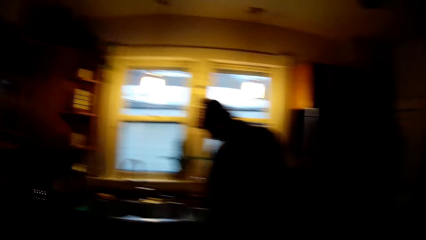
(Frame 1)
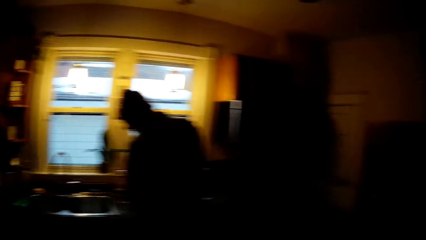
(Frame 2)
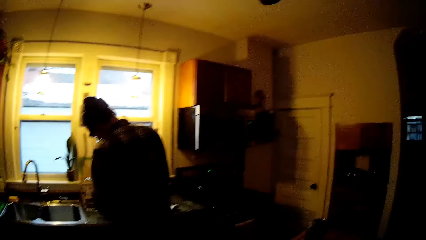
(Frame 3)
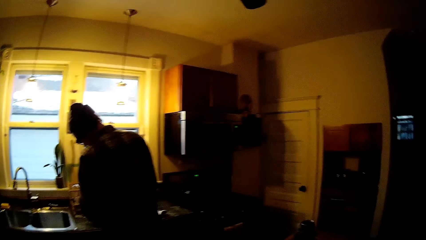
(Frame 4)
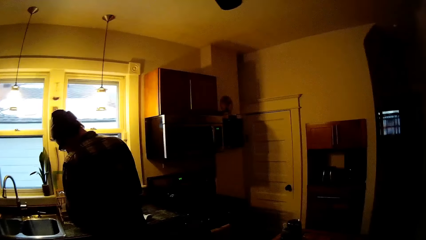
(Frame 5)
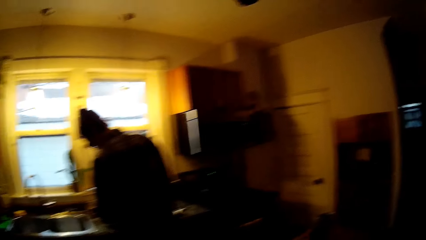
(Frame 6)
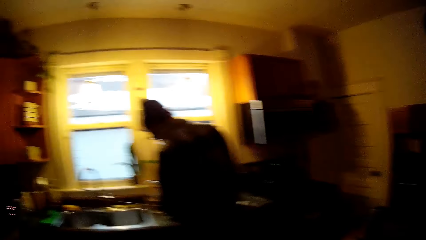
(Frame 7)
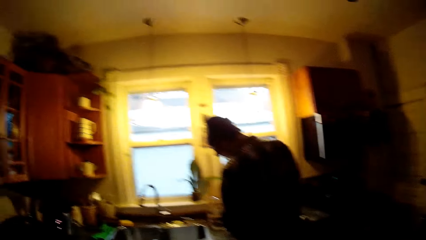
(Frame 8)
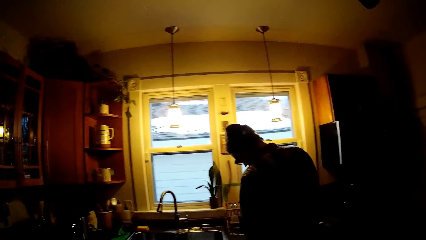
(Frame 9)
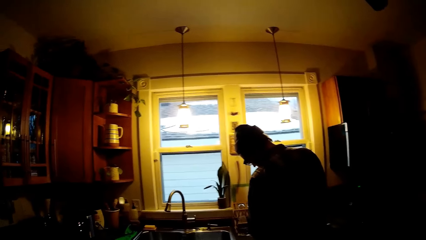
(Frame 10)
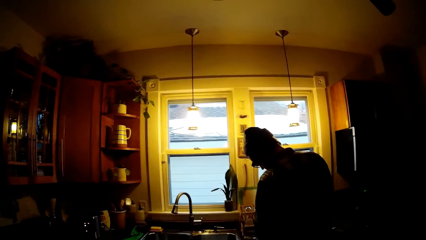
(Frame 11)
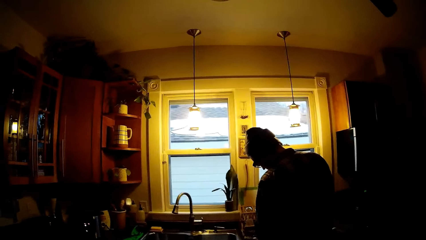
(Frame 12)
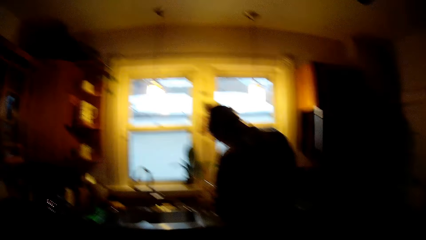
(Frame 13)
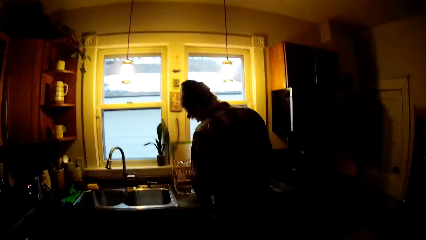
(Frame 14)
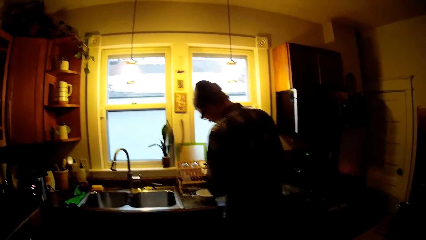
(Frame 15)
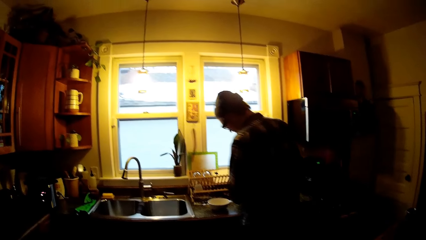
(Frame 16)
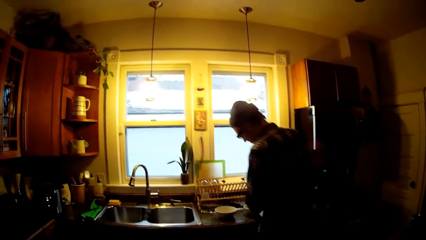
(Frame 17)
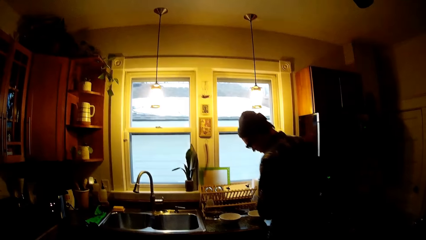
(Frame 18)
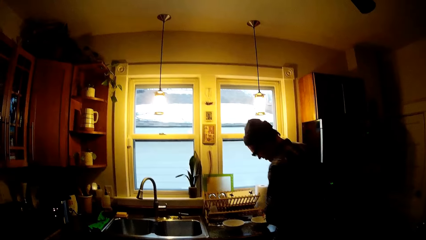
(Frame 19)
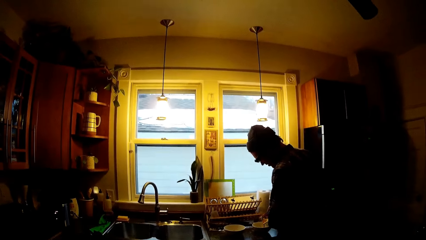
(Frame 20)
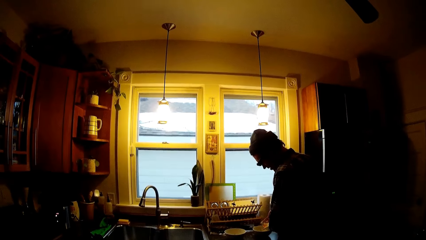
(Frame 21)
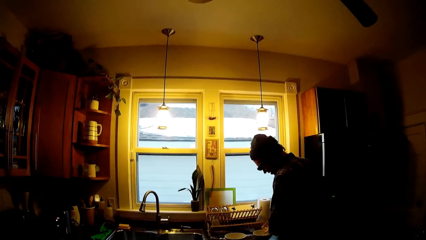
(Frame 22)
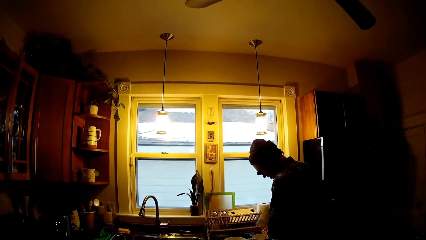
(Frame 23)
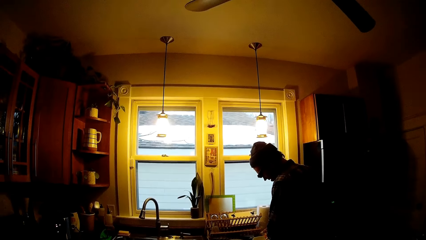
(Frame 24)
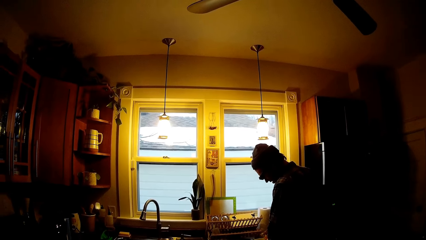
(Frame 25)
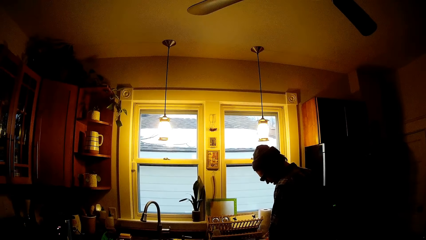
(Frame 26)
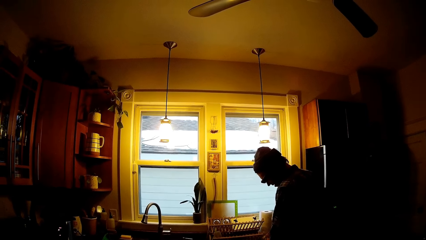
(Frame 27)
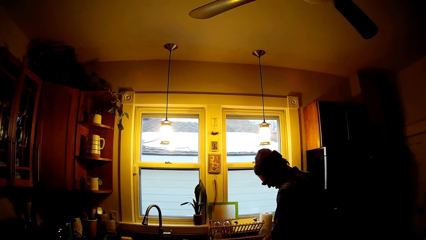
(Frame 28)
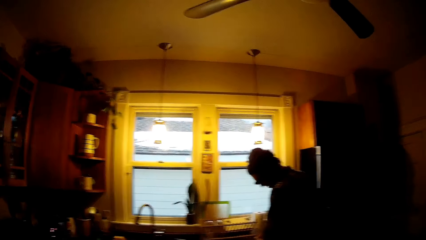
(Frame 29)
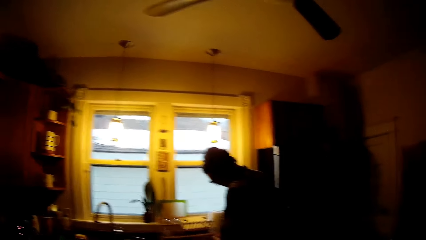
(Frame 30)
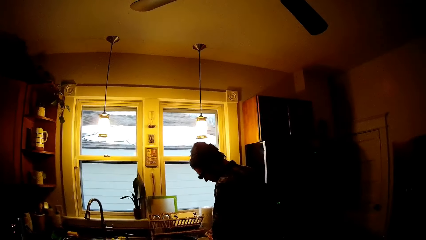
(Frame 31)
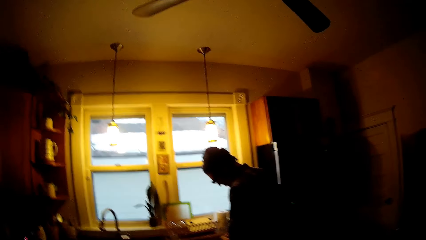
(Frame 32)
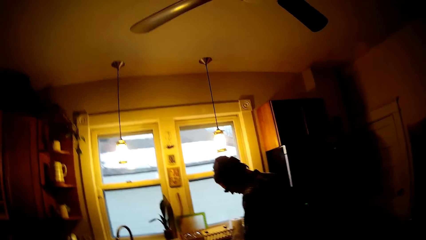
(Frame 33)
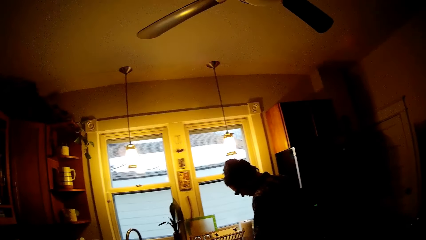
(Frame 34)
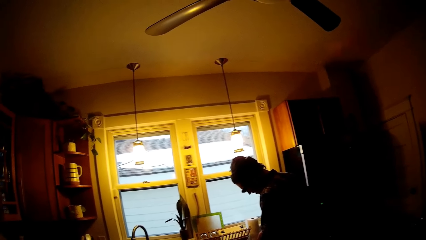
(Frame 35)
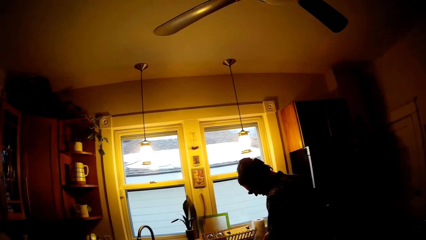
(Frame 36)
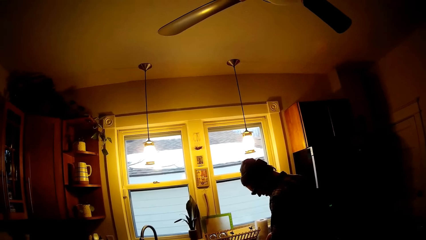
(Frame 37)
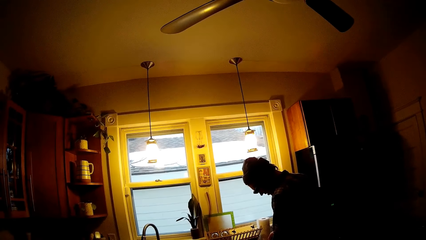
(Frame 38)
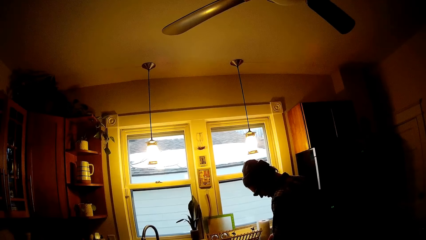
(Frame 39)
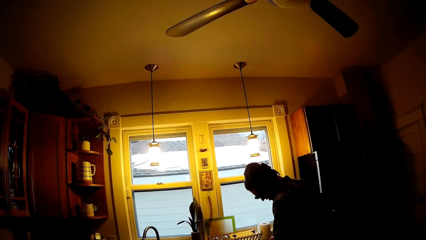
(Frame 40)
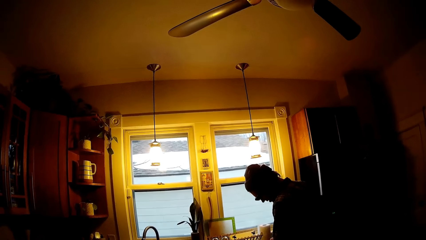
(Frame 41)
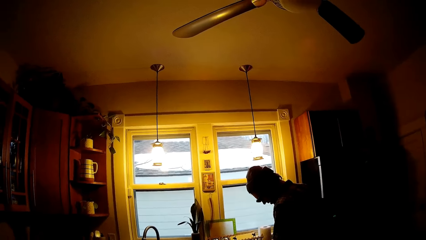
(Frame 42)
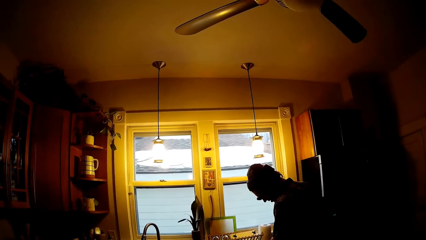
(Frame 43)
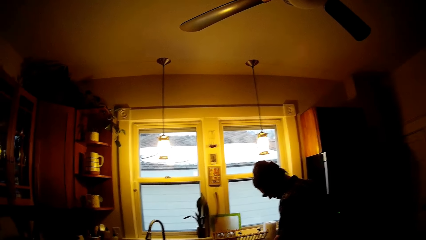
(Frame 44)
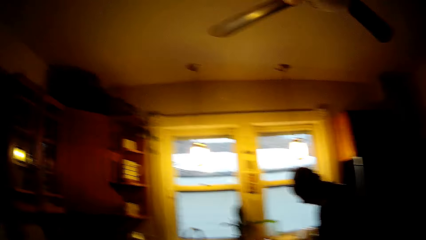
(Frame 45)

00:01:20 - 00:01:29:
The camera wearer interacts with the man. The man pours some cereal from the pack of cereal in his hands into a bowl on a kitchen counter.

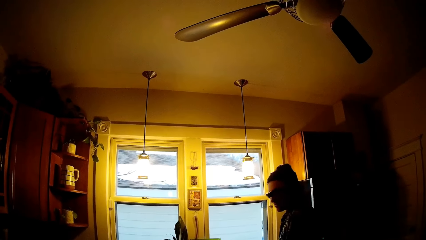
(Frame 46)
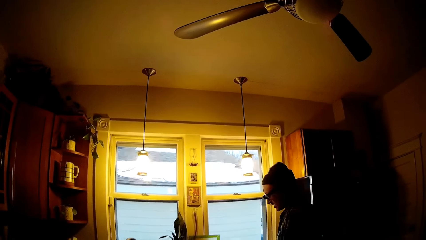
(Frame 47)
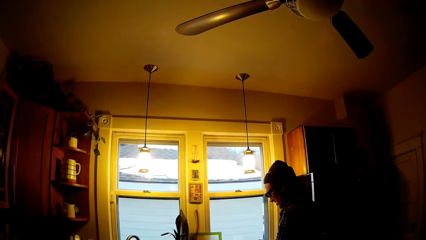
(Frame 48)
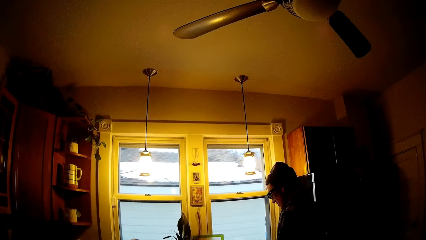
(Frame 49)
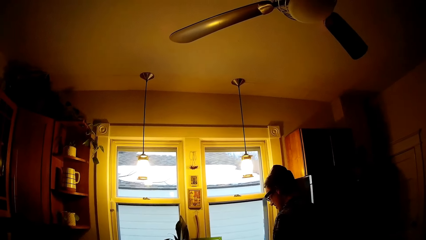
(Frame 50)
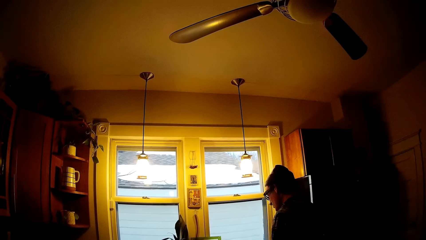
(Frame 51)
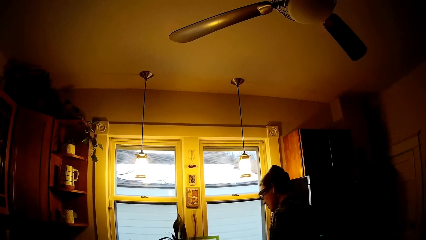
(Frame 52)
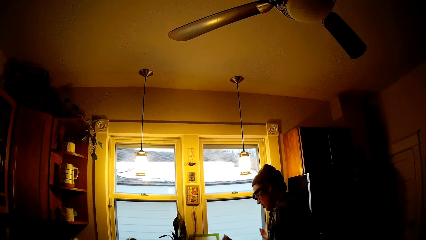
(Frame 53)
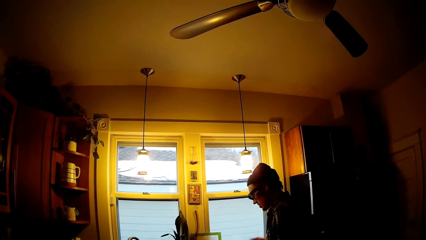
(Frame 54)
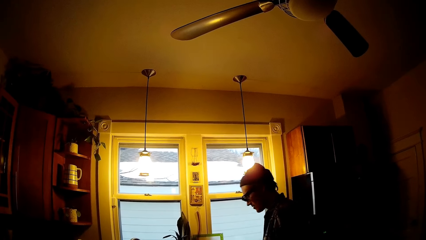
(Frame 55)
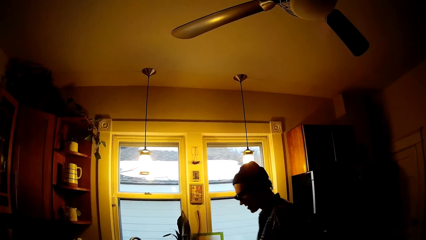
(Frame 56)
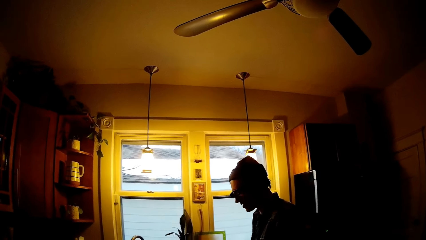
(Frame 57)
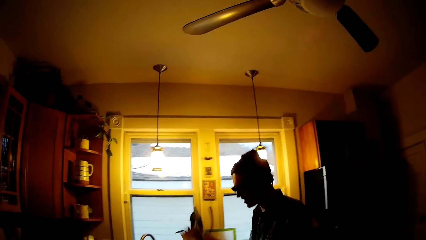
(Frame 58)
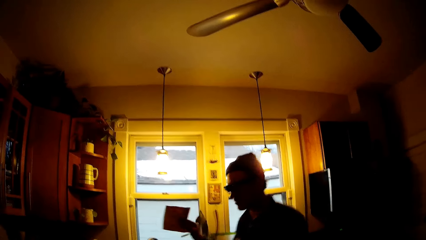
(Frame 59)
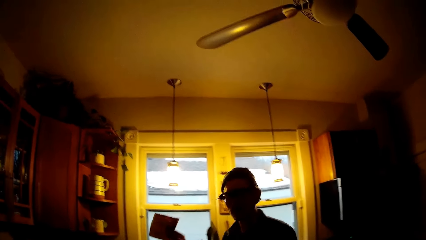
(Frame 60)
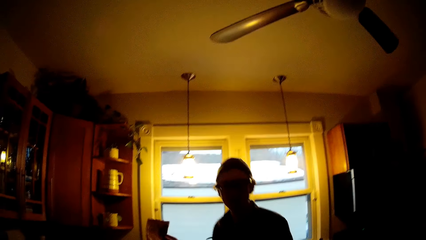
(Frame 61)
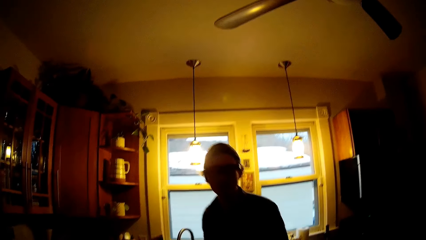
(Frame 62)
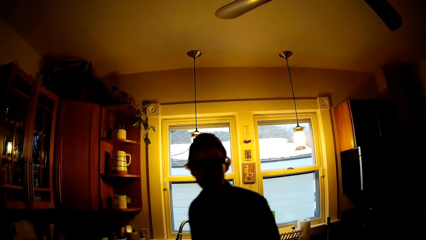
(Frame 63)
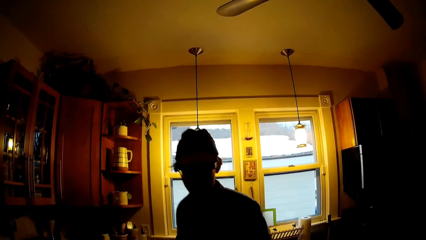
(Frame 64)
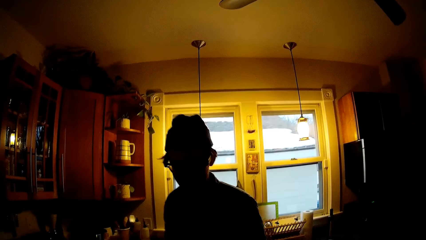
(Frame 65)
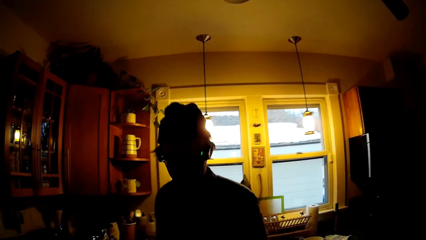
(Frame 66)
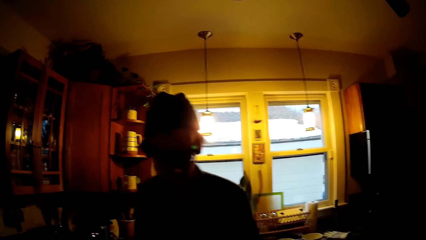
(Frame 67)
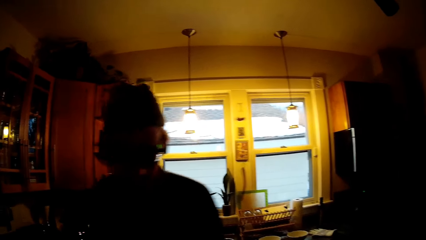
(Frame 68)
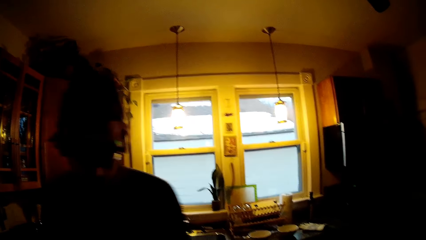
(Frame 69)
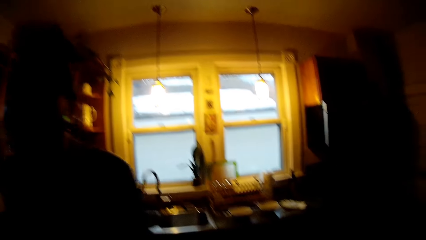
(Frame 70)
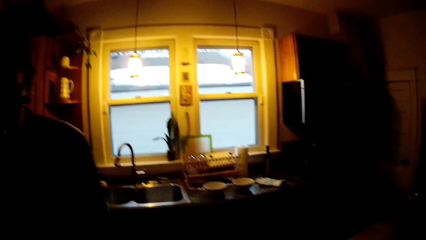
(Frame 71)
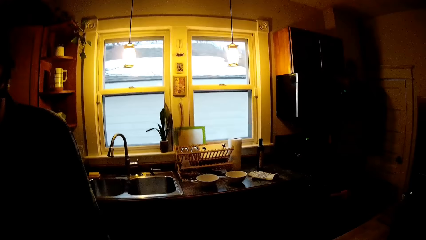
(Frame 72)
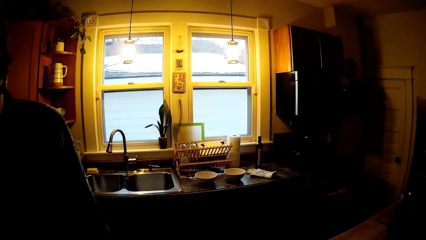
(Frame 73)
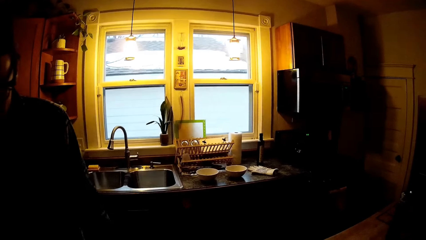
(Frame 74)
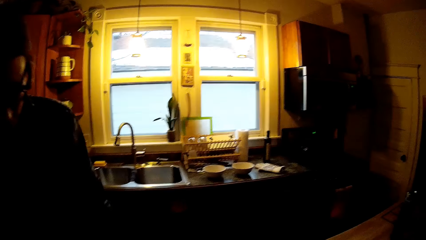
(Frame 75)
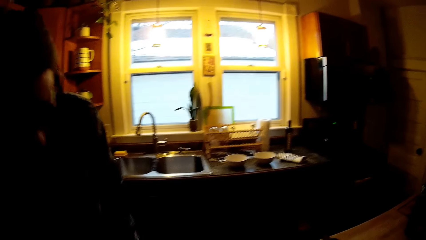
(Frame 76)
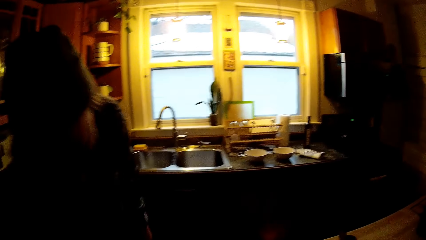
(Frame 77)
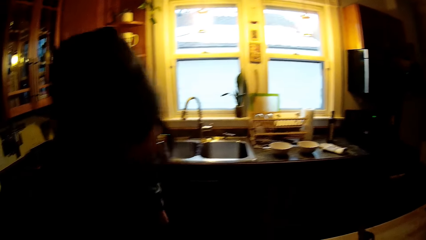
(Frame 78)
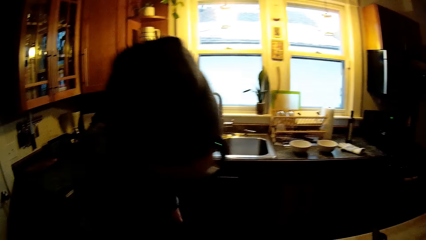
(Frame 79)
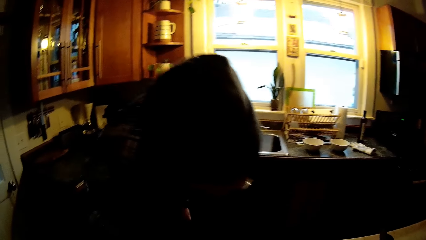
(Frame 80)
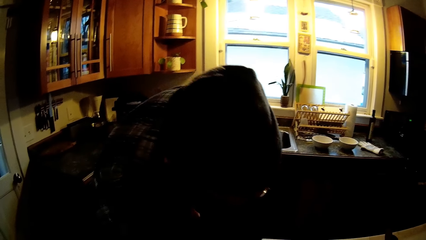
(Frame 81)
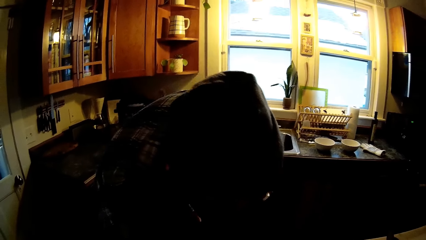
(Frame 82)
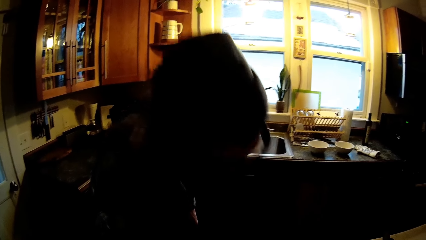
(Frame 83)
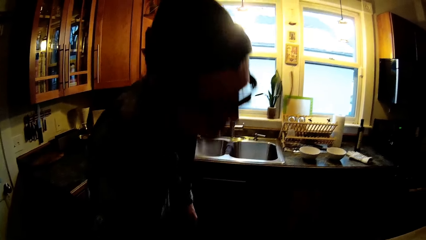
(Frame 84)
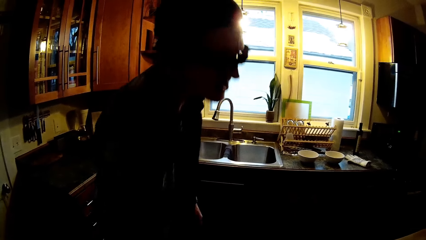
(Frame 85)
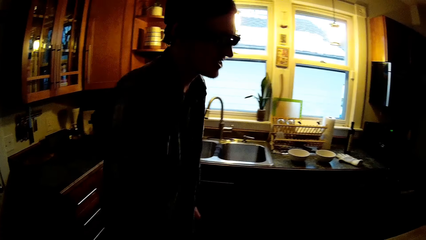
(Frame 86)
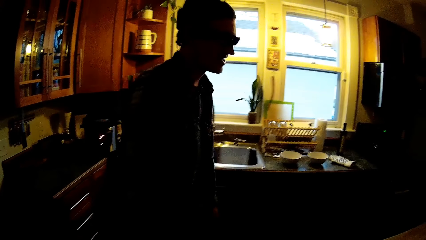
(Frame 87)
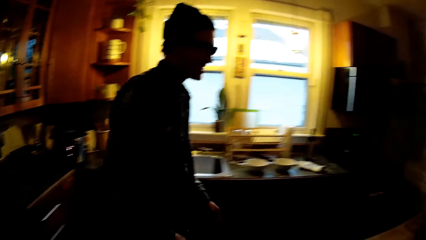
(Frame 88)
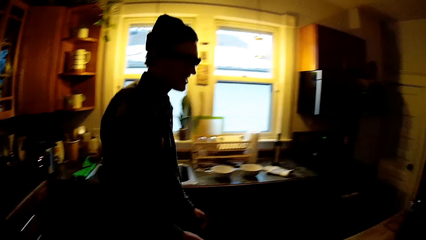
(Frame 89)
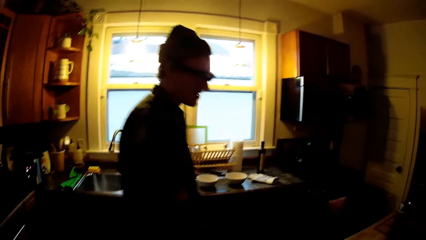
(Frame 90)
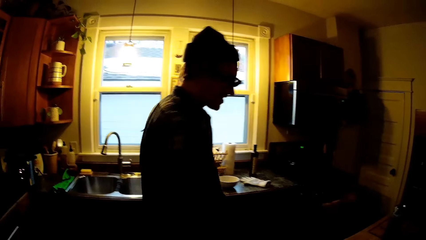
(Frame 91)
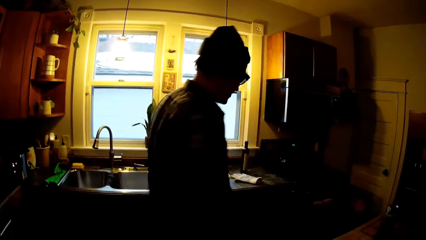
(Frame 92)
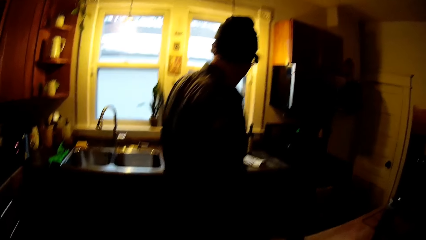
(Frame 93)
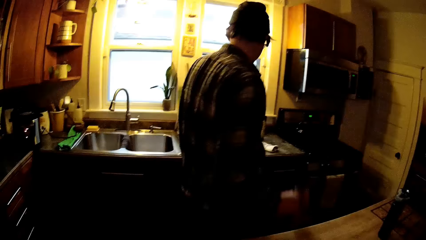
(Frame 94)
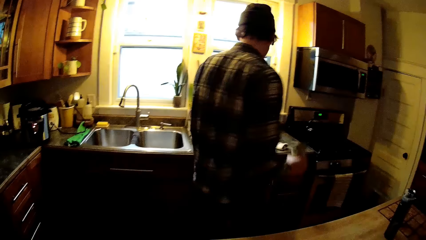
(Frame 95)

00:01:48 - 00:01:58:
The man walks towards the camera wearer. The man walks towards the sink and takes a bottle from the kitchen table with his right hand.
